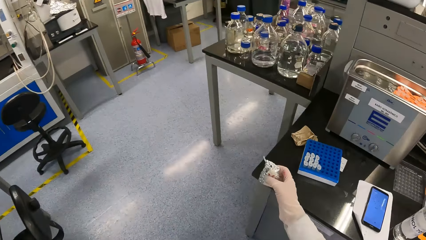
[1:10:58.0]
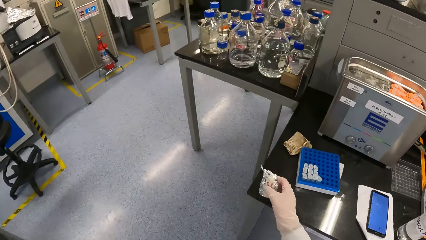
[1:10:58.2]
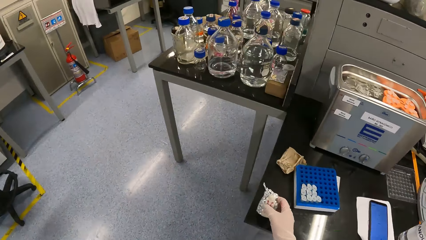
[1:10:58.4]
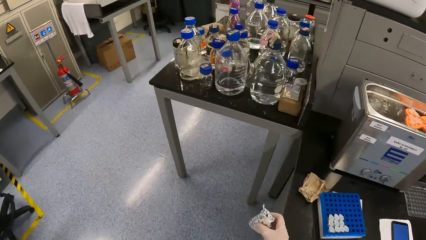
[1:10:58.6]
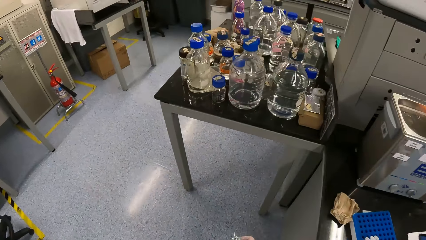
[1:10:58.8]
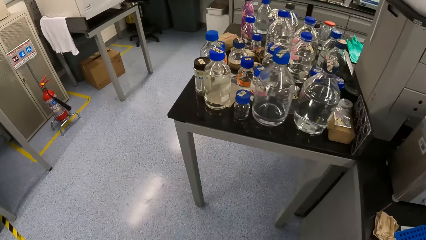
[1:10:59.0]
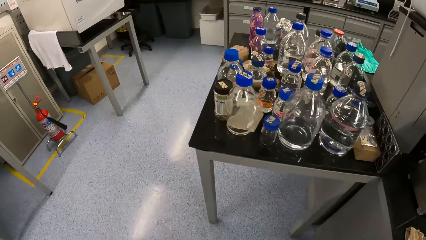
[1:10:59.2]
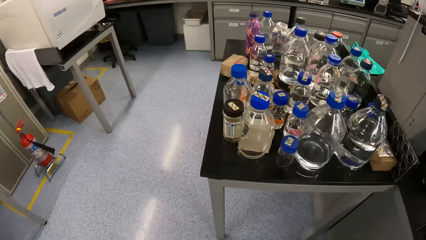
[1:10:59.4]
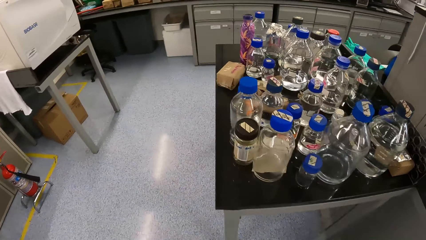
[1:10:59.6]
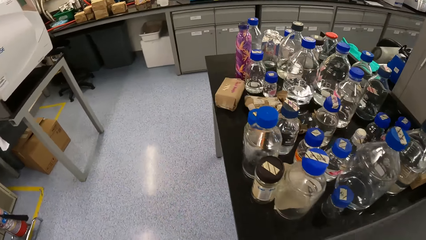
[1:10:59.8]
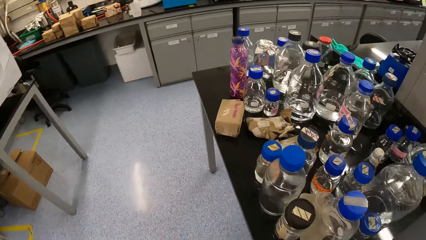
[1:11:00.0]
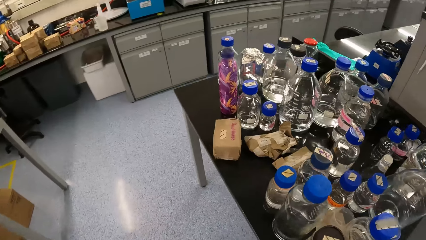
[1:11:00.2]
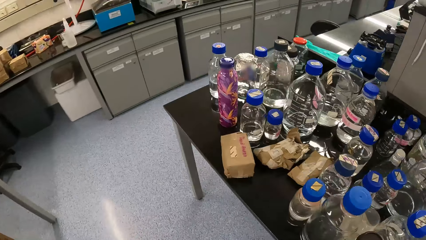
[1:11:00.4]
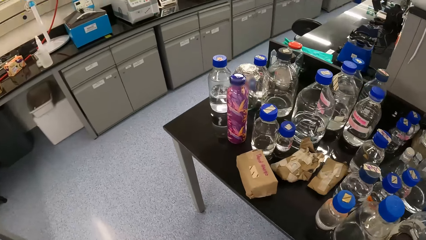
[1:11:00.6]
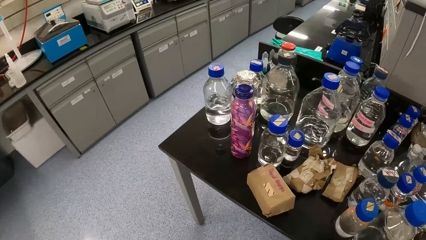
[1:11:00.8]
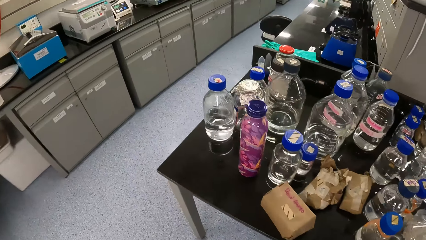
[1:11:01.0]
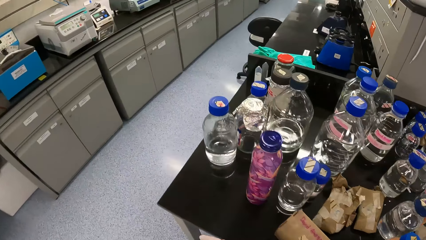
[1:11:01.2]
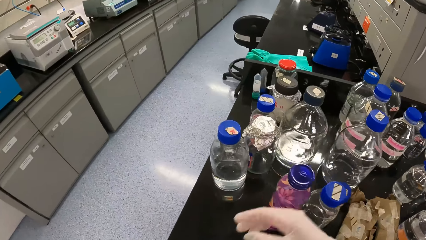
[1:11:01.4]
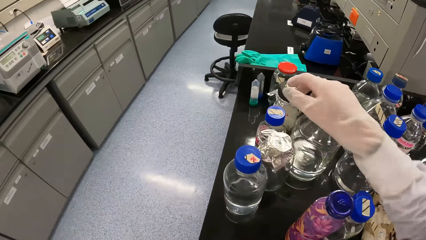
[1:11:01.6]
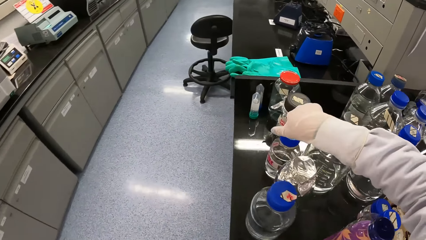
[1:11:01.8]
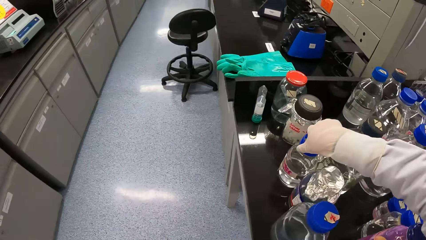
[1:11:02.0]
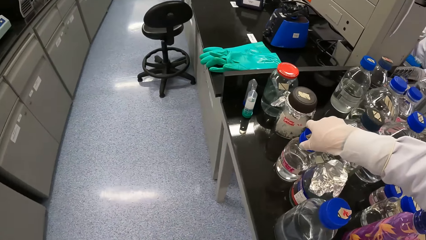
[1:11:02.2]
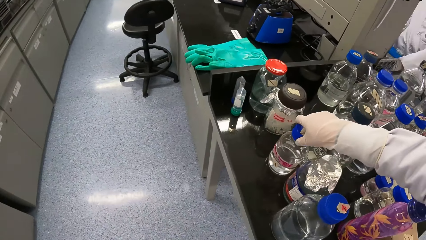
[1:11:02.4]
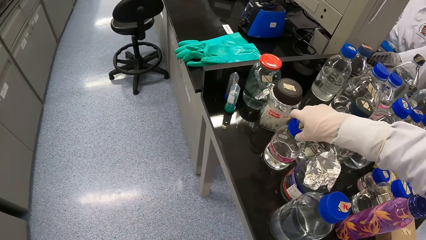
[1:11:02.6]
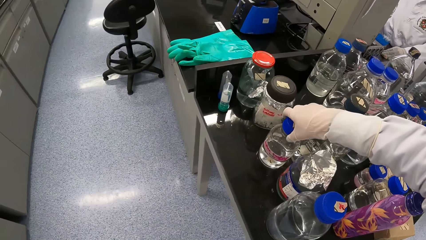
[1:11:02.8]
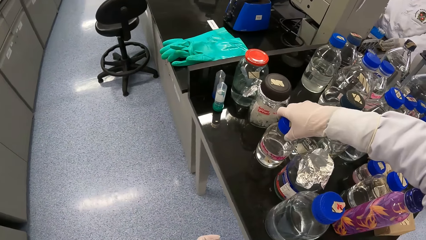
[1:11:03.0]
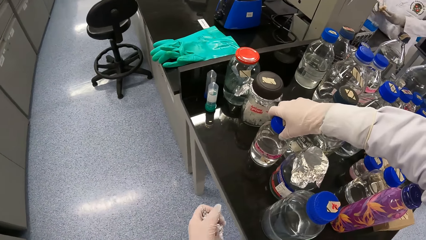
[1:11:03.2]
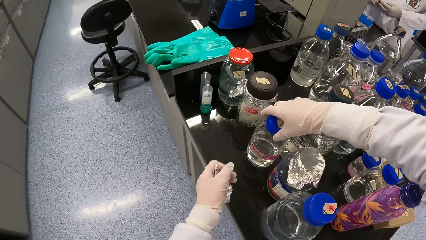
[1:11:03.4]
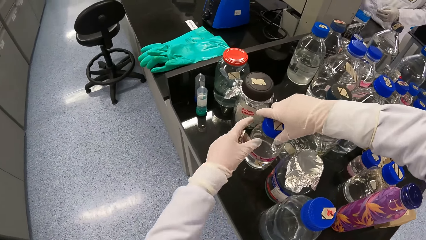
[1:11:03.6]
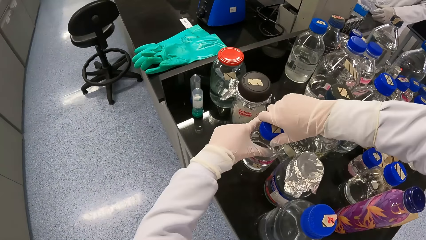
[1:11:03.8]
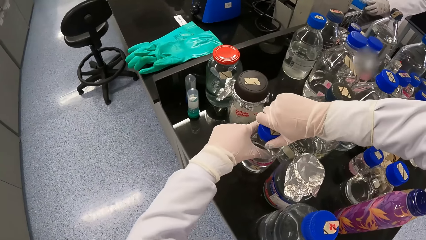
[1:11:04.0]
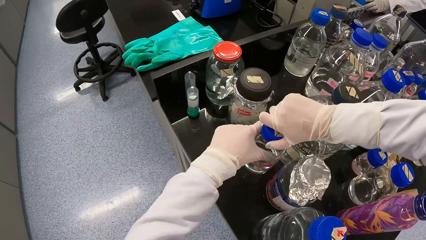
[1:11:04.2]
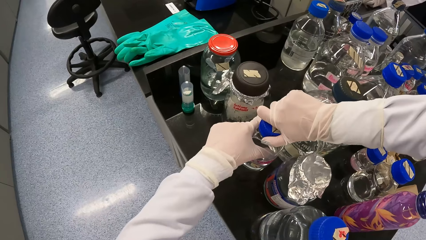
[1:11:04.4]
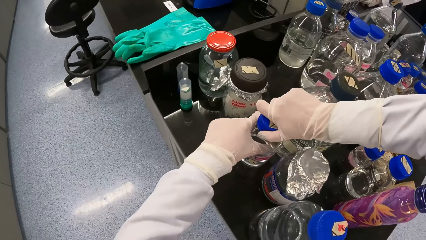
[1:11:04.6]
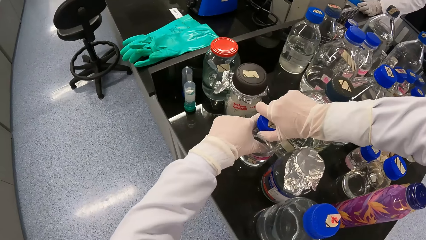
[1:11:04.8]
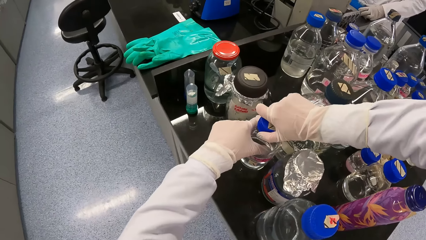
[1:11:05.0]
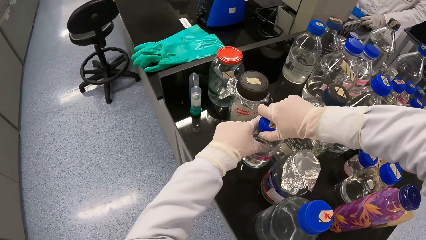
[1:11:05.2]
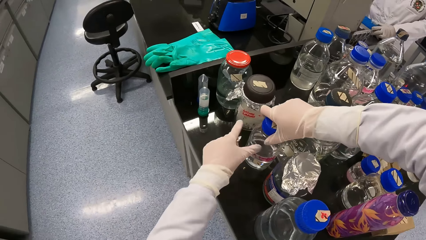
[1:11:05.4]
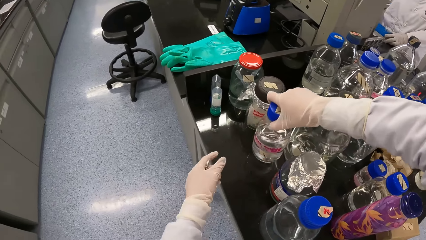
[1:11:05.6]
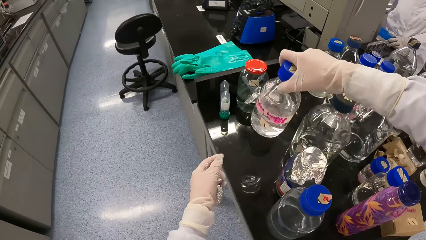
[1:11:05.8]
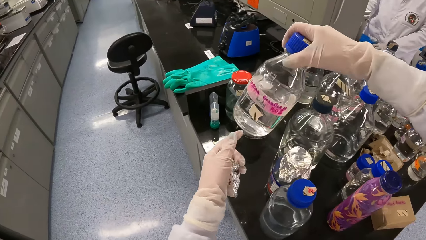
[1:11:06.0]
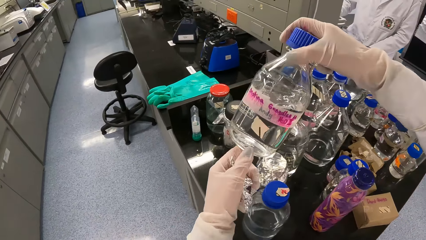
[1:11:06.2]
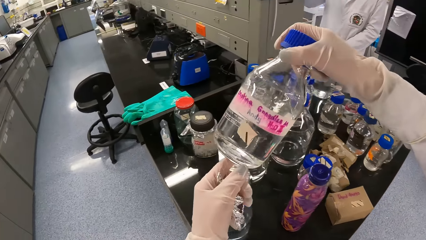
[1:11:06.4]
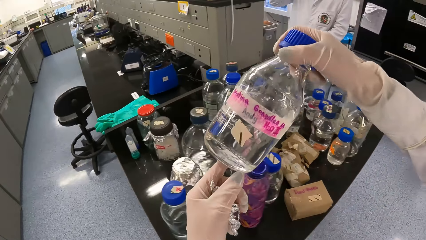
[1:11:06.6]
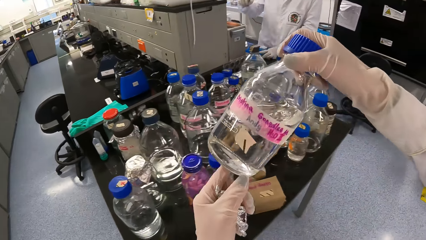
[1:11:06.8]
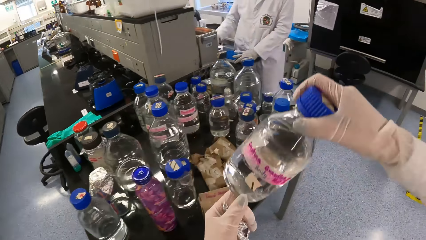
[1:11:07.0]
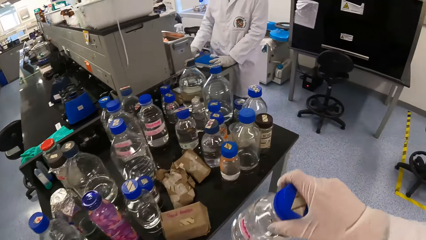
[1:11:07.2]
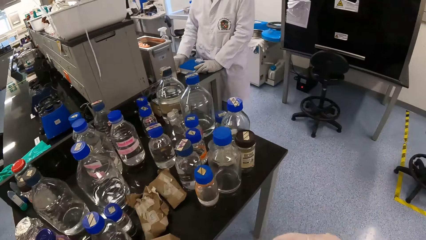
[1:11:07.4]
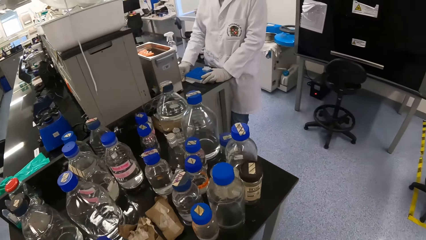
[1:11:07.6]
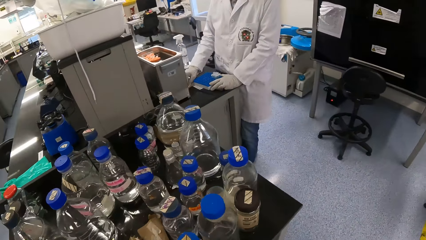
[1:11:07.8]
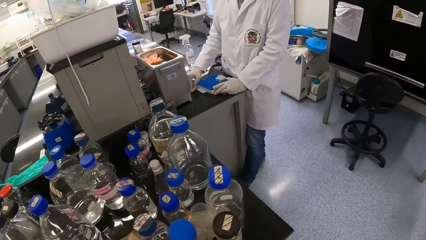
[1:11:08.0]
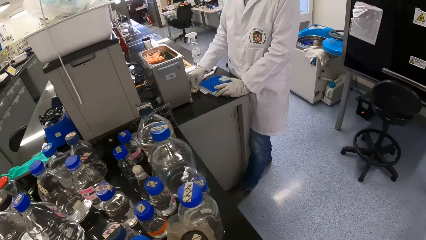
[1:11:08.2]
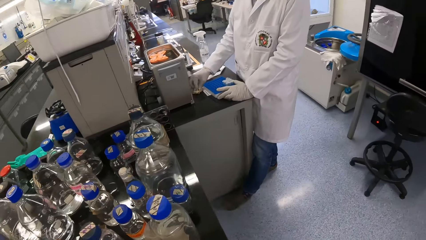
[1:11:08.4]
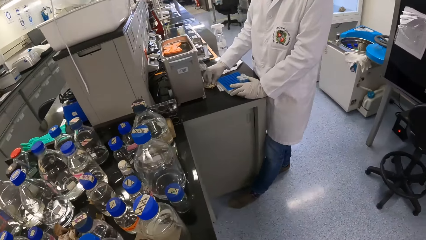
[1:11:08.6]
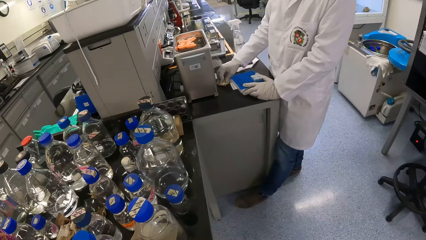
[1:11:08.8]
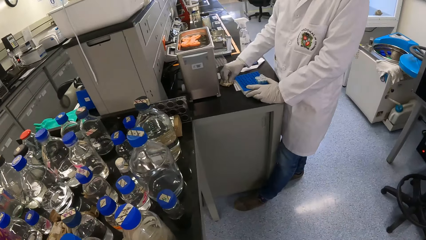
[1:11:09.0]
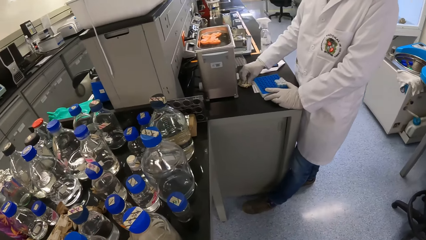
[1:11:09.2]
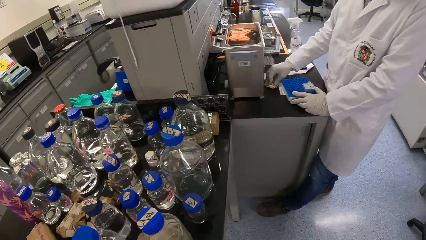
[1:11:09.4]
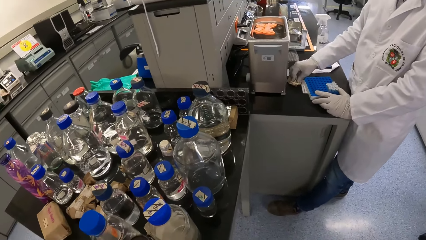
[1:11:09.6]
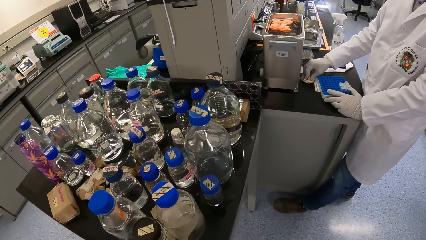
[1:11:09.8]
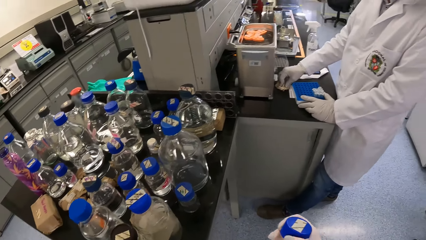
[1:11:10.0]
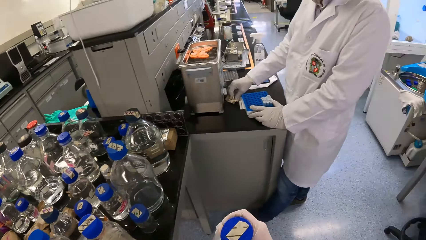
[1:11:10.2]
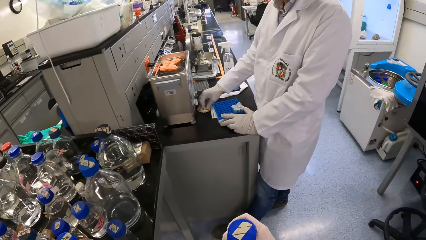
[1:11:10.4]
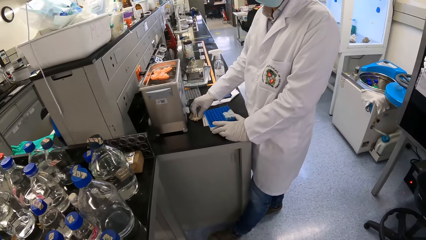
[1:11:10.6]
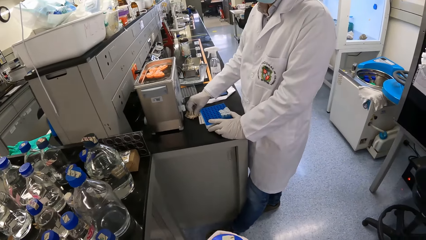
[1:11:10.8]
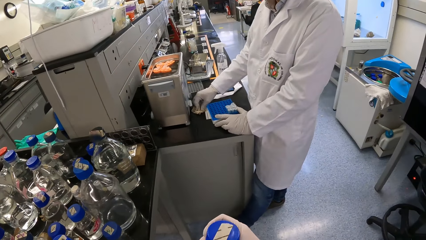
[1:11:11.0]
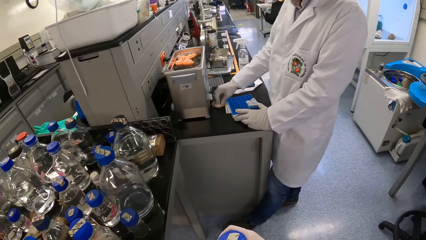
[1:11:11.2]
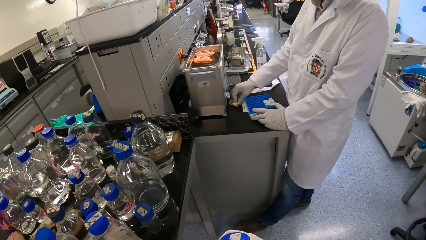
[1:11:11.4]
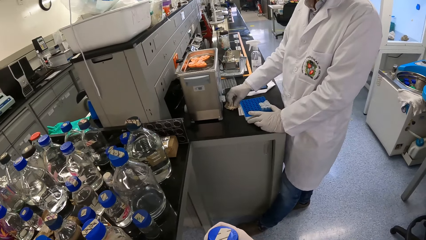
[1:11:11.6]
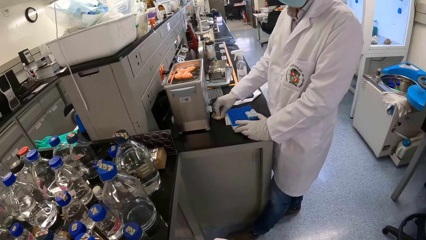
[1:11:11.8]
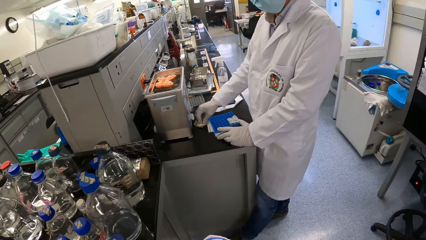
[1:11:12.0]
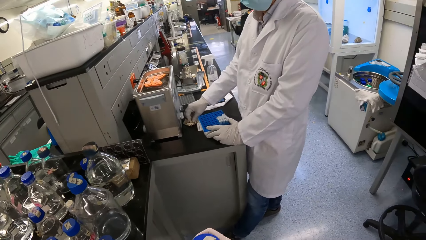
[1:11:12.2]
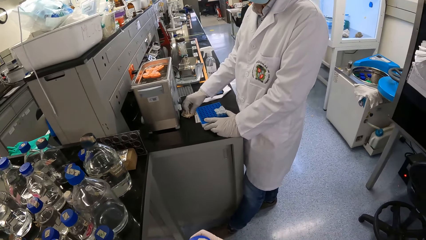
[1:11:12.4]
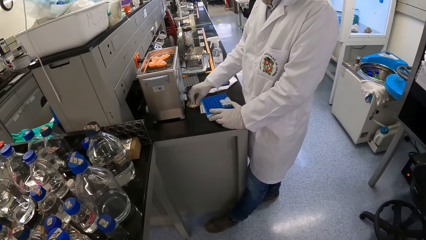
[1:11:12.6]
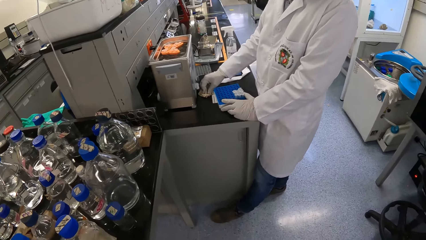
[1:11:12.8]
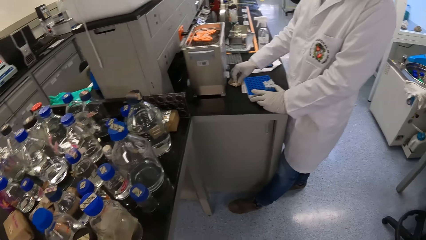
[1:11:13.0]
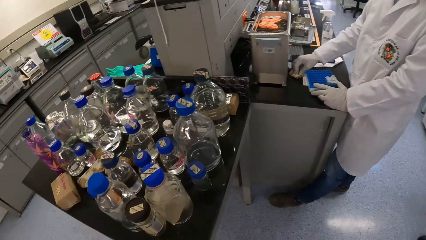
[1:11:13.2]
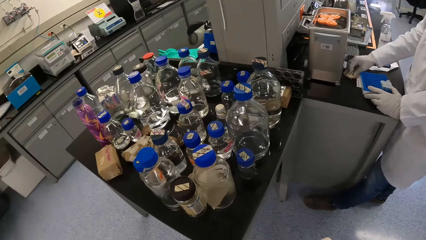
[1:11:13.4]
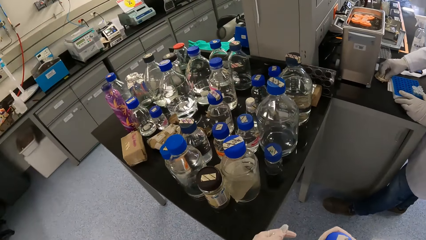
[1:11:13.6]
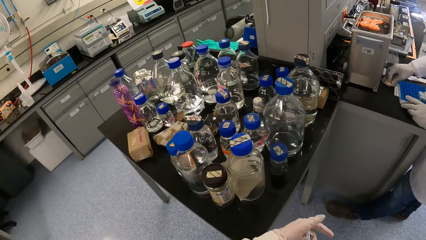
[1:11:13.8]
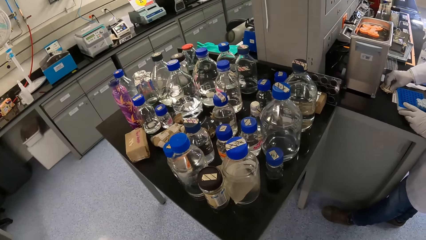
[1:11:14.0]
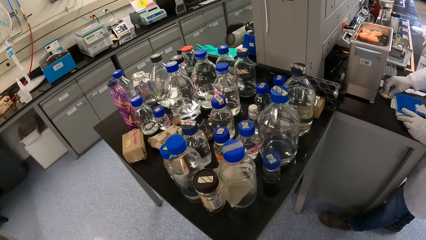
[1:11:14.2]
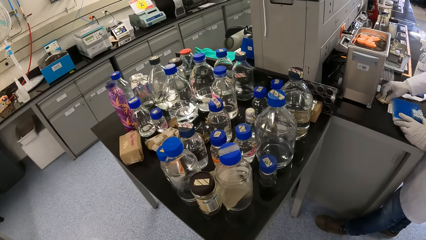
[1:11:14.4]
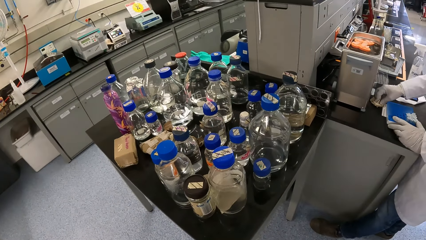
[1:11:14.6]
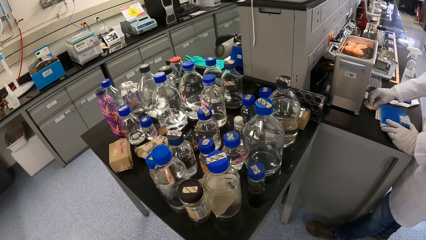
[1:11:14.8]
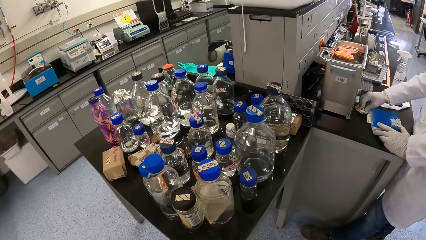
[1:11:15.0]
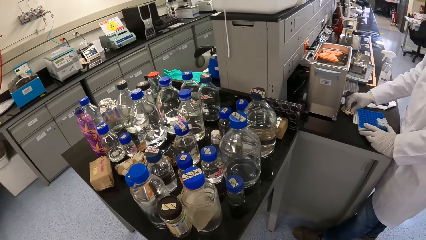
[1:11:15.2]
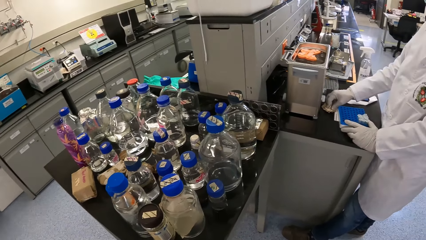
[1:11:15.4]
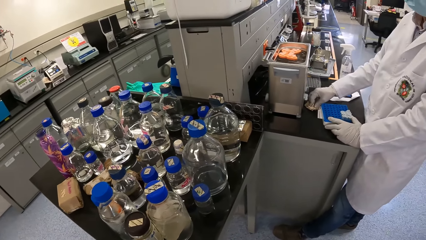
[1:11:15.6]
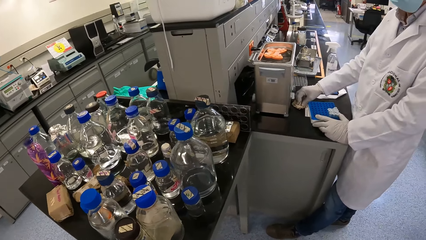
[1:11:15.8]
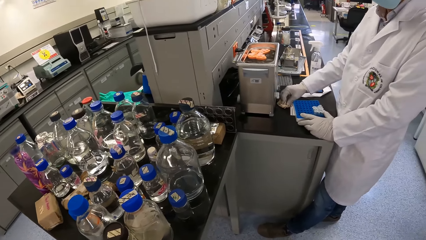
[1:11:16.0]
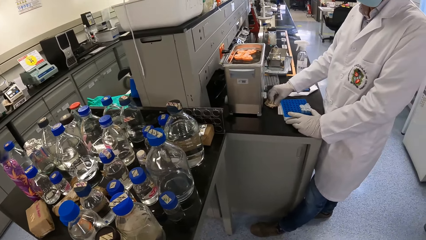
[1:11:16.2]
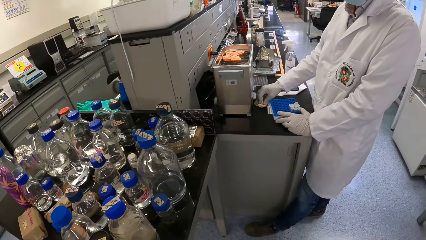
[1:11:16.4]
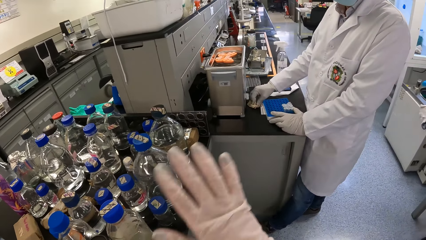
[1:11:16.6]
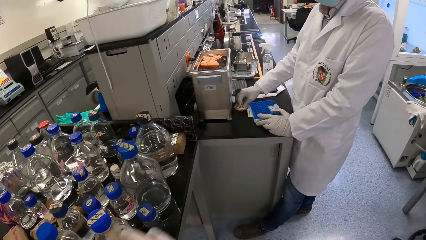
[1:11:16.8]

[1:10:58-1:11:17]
The camera wearer holds a bottle from a table with his right hand. He picks up the bottle. He holds the bottle on the table with both hands. He picks up the bottle from the table with his right hand. He holds the bottle with both hands. The man places both hands on the table. The camera wearer walks around. He looks around. He interacts with the man.
